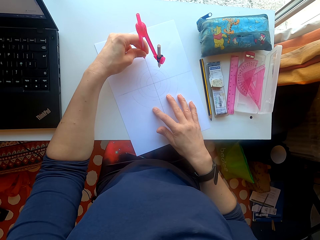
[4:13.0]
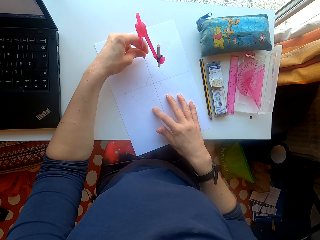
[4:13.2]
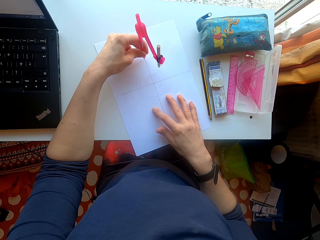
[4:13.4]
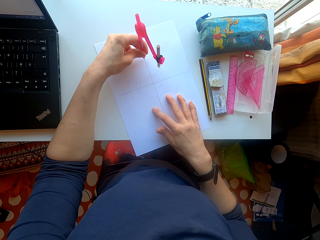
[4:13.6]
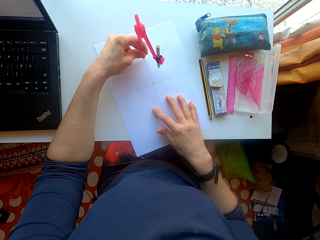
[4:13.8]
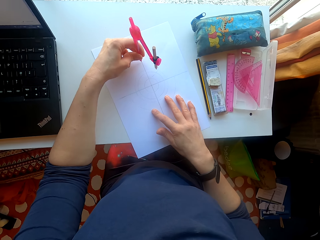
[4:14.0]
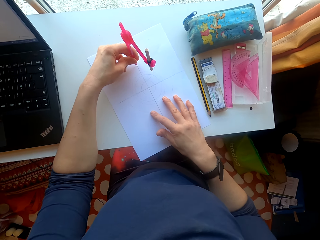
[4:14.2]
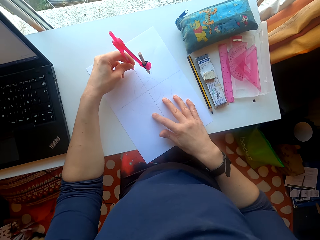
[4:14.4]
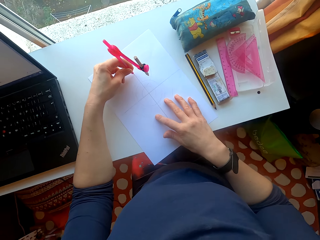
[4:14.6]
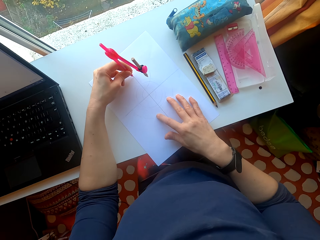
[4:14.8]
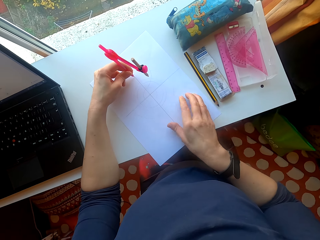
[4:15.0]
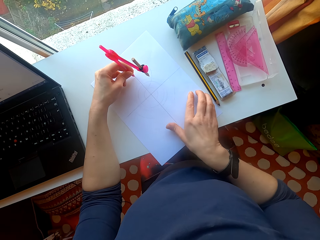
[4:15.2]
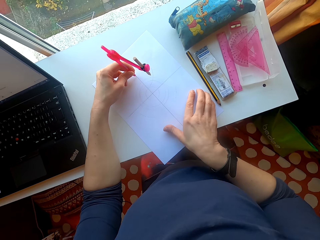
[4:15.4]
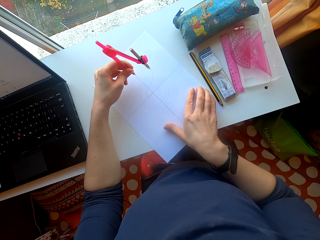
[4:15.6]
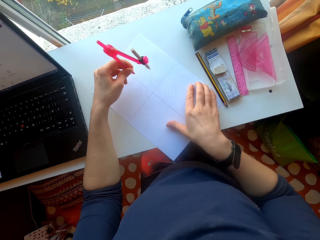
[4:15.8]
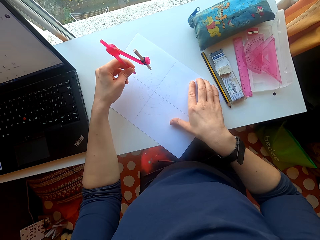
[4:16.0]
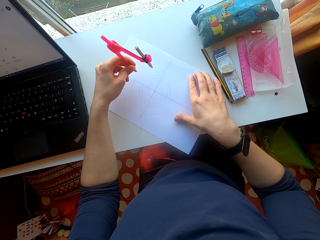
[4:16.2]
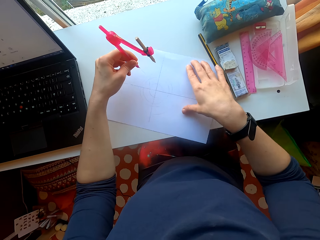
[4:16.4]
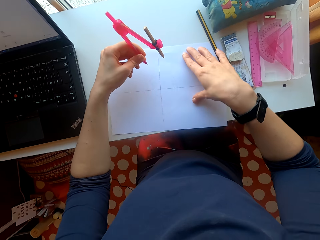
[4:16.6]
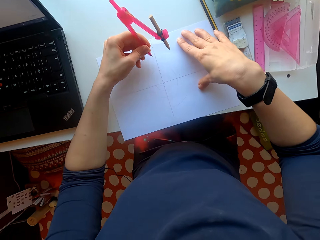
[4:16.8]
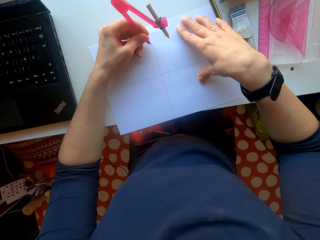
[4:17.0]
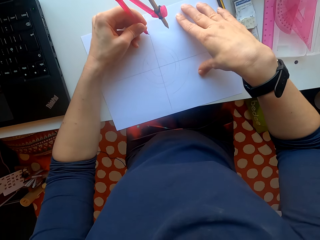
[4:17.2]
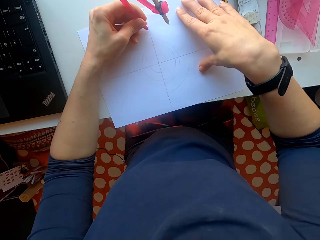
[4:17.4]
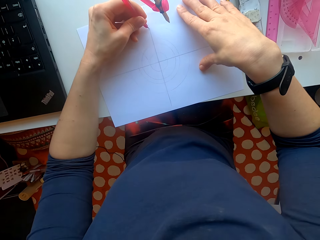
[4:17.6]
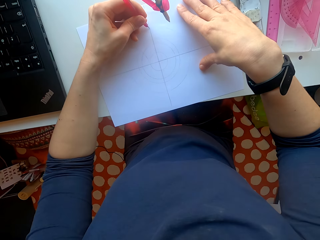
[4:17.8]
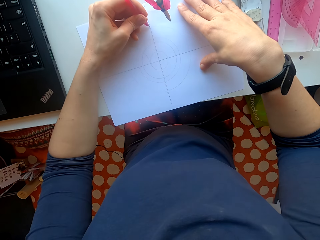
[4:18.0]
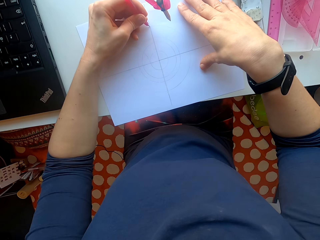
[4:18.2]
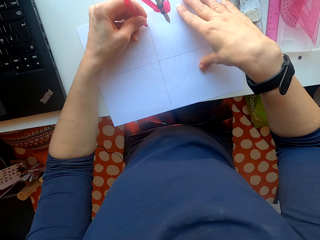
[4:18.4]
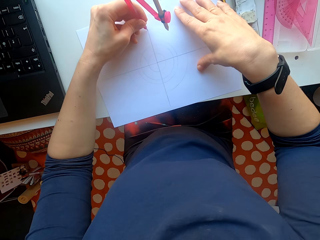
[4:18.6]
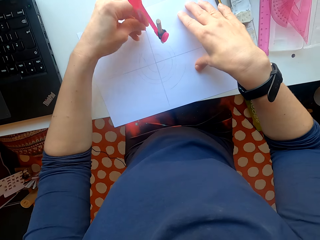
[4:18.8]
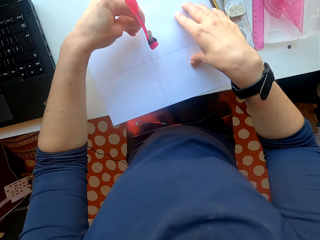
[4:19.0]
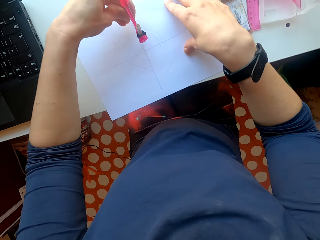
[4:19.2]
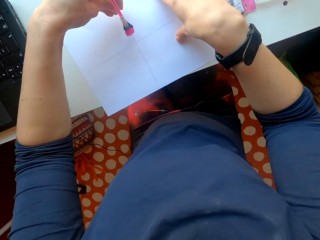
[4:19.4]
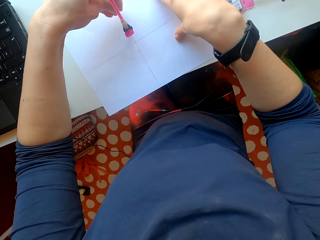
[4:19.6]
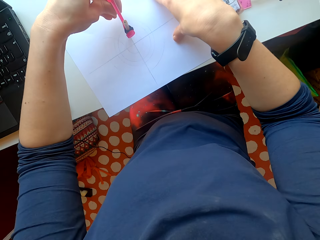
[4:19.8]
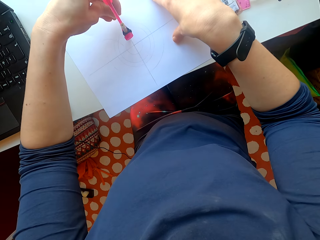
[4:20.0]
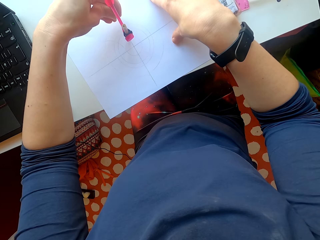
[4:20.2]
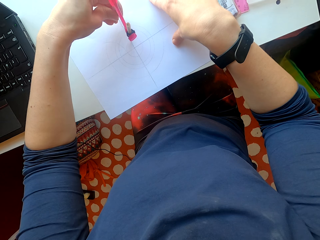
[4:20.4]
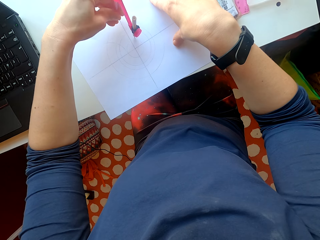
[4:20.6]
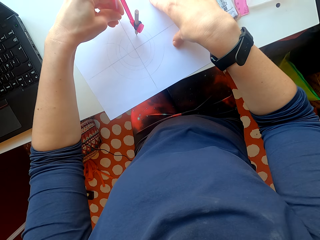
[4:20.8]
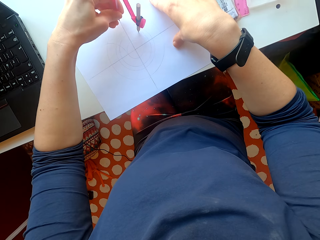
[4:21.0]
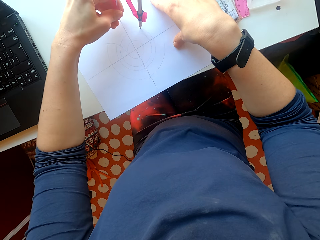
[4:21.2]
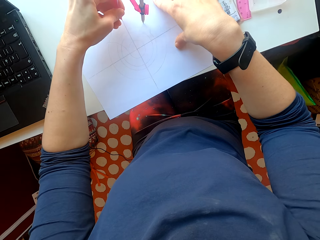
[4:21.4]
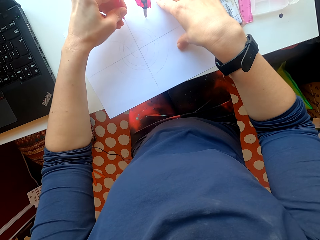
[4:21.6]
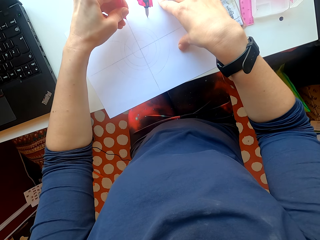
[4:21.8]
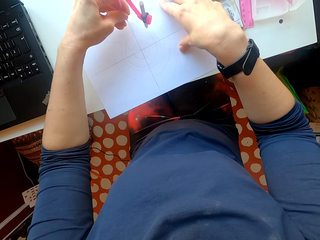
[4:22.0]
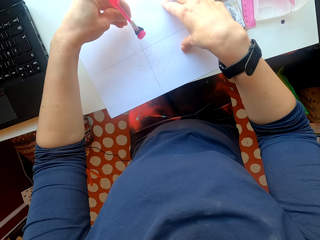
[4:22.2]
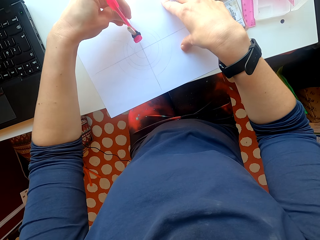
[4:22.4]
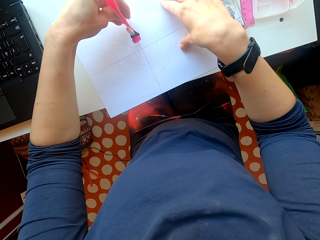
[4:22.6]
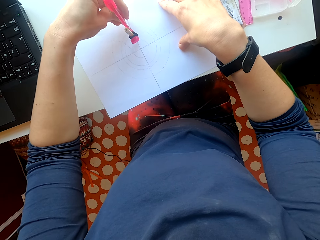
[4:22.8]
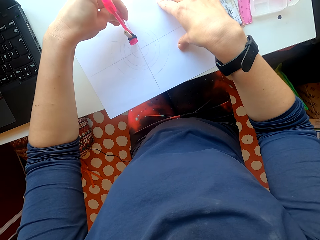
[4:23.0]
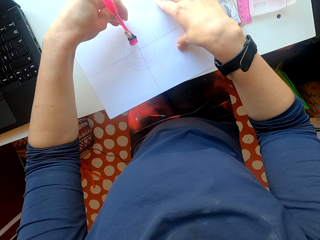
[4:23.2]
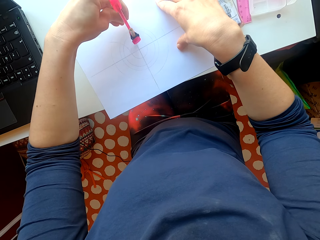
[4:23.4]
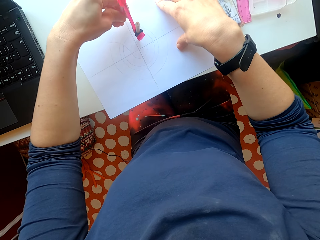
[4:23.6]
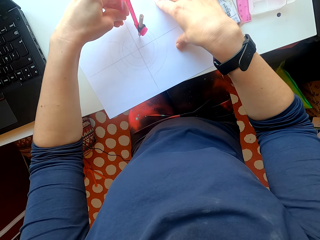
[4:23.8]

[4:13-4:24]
The camera wearer turns the paper. They draw on the paper.

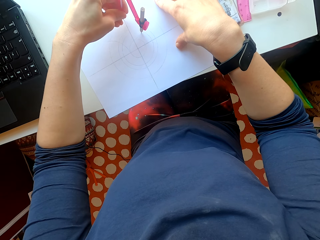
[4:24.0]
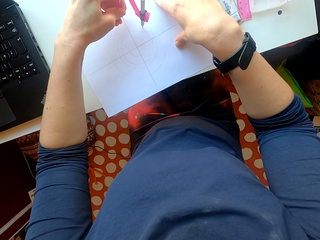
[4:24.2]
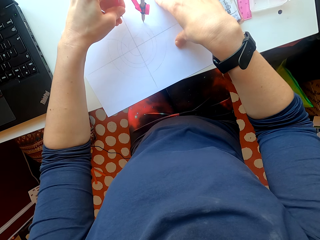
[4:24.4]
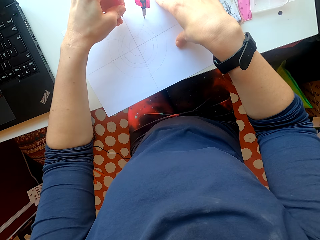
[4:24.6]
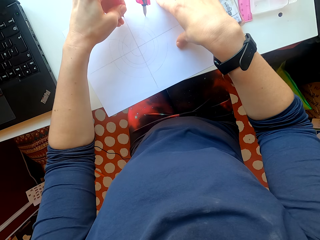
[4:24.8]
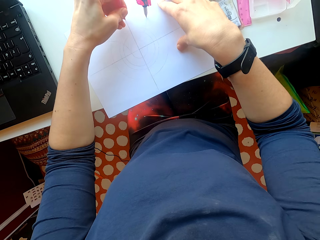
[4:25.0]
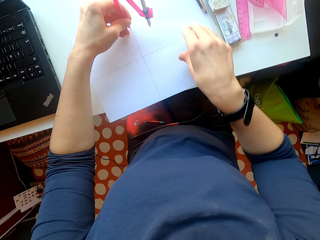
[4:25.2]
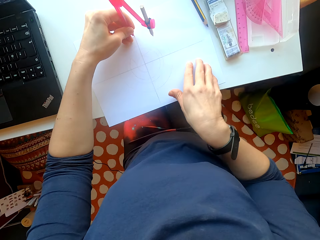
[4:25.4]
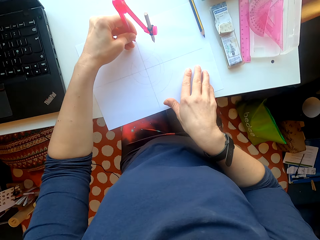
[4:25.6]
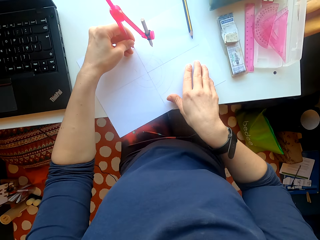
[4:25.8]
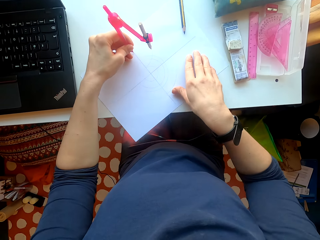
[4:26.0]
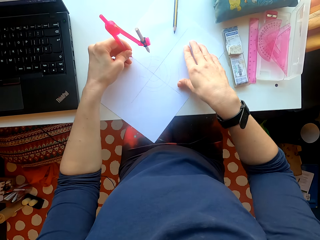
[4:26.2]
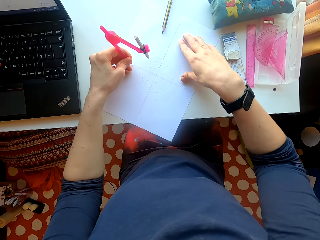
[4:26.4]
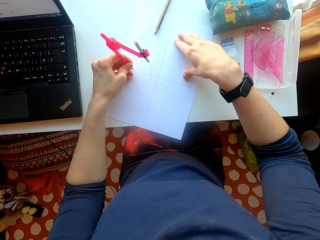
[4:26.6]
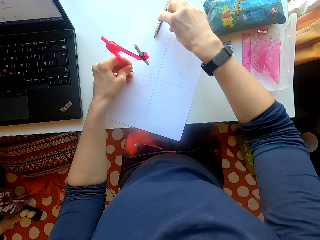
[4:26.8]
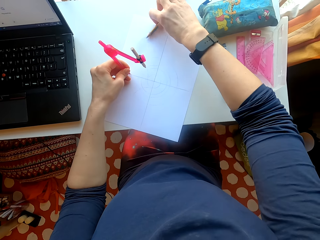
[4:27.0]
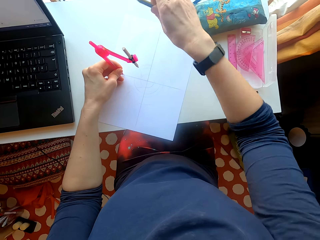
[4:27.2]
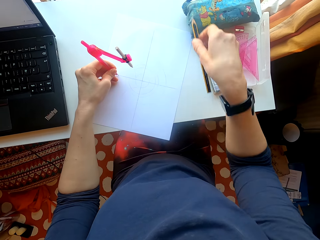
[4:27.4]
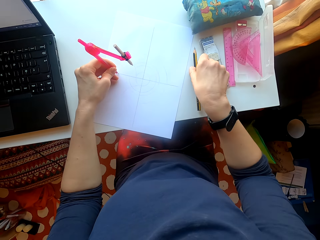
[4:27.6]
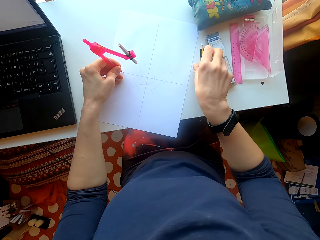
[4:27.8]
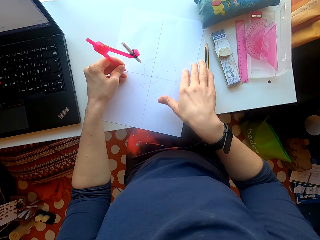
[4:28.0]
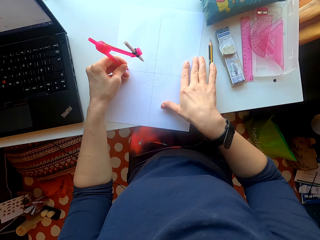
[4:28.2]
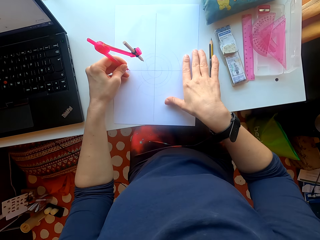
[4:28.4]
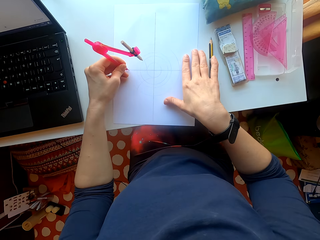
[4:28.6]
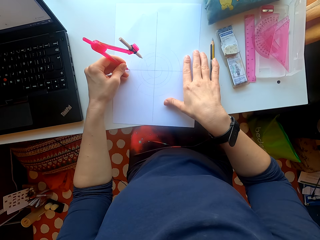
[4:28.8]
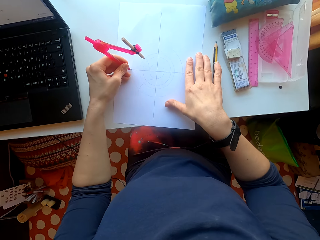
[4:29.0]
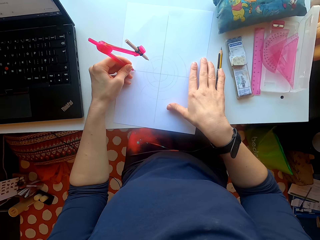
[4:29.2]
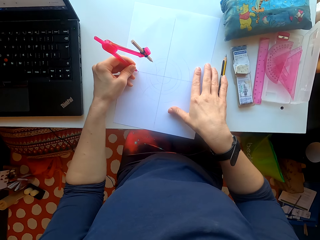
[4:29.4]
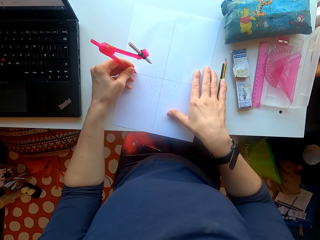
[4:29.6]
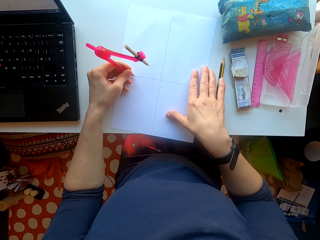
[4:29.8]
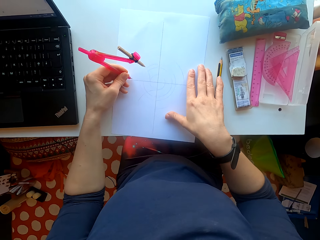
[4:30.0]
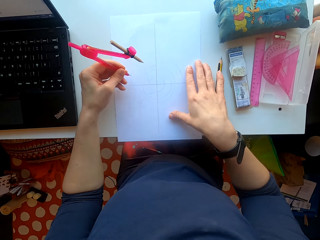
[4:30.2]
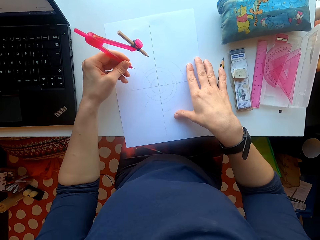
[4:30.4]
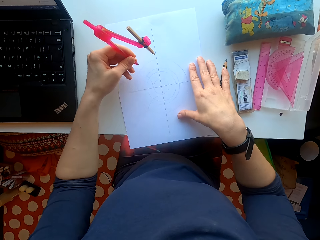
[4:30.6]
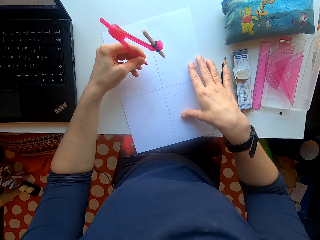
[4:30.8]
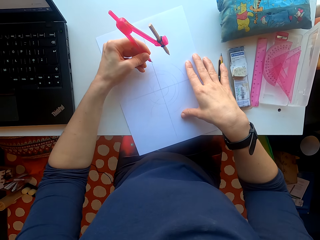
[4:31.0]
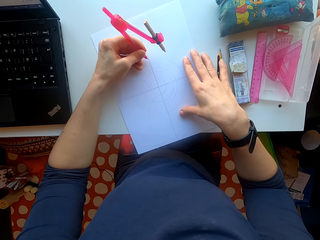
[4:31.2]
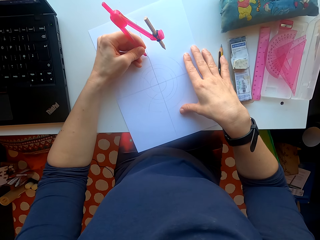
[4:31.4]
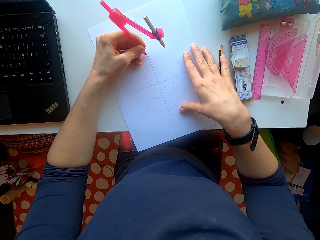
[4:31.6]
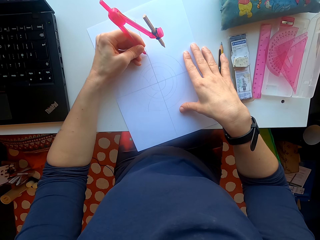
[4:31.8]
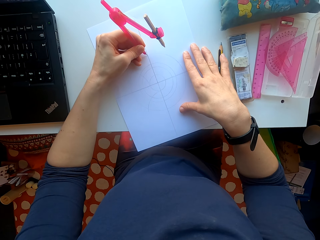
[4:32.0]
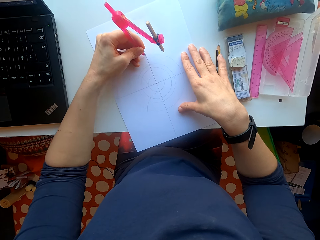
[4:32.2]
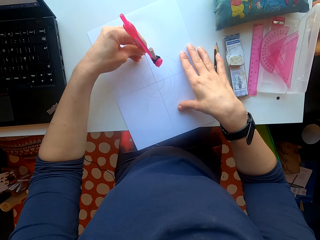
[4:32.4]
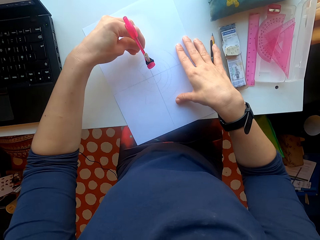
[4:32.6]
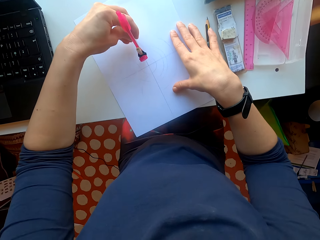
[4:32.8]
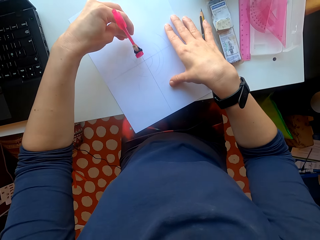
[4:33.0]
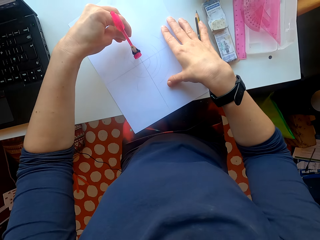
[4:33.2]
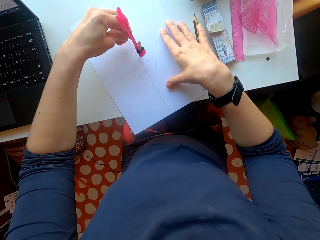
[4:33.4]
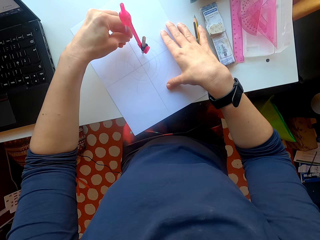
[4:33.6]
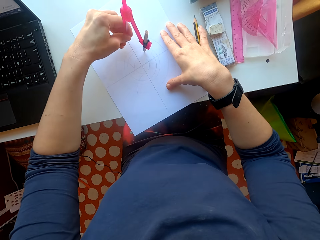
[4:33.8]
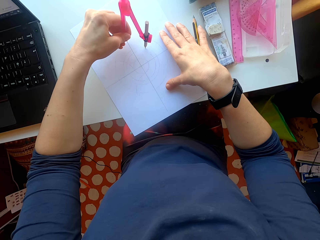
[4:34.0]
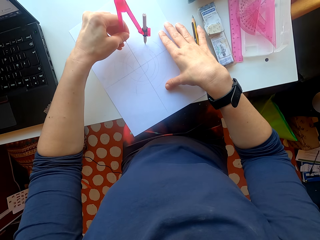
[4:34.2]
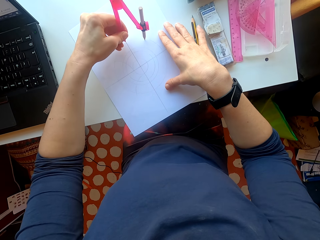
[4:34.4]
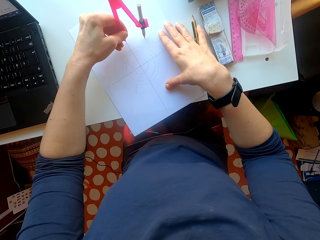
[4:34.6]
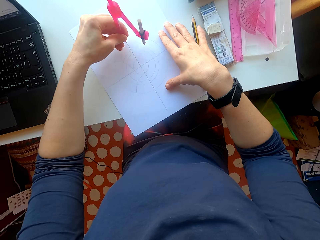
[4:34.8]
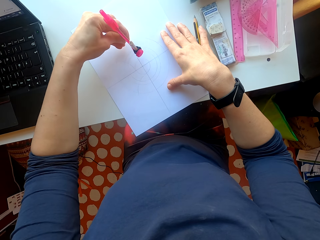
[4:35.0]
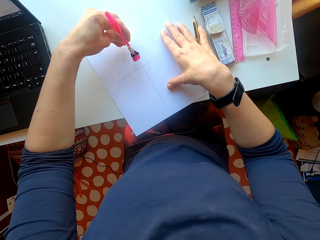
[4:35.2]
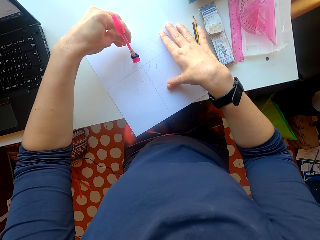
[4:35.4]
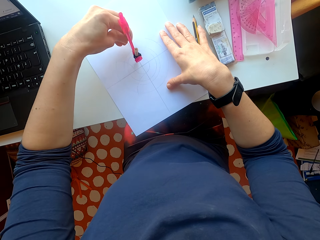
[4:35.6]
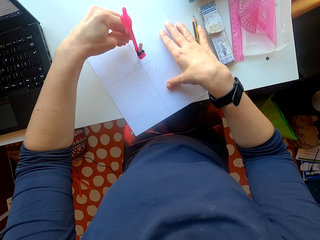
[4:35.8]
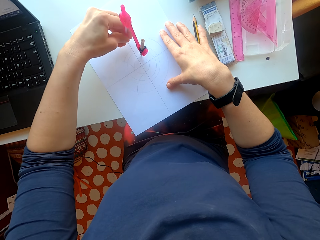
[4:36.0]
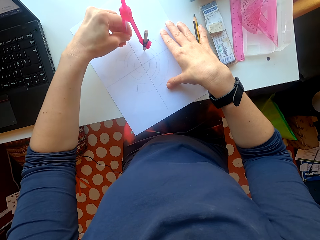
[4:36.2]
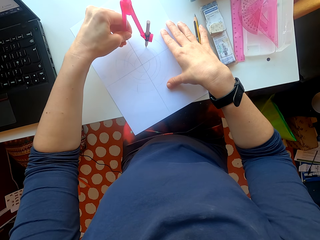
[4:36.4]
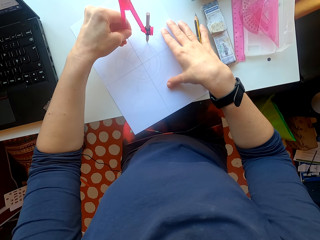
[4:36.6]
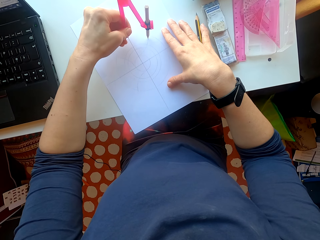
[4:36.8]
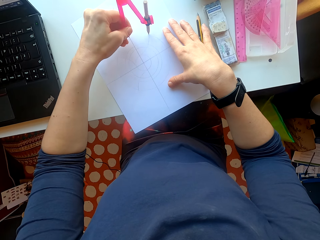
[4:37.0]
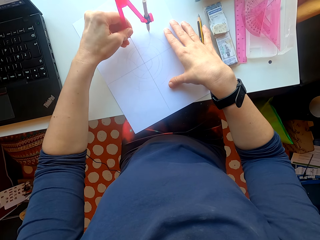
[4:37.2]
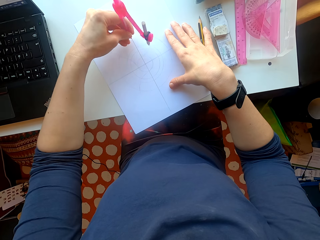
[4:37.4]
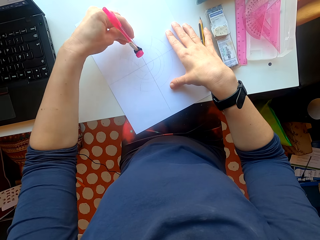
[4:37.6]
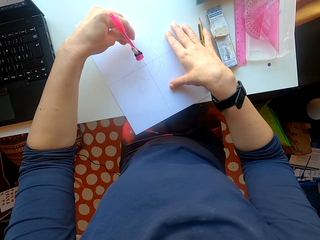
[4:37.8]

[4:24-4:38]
The camera wearer turns the paper on the table. They drop the pencil on the table. They move the pencil aside. They draw on the paper.
